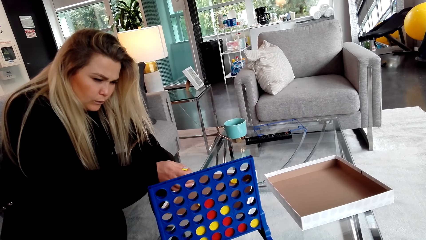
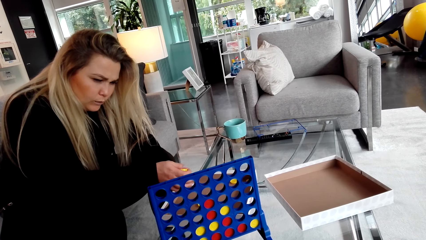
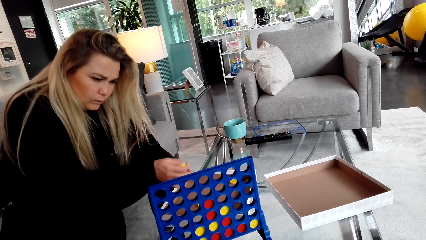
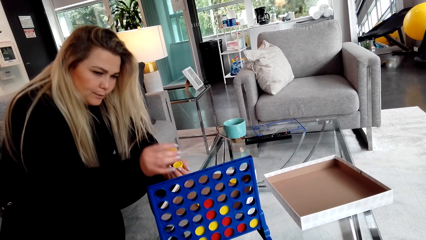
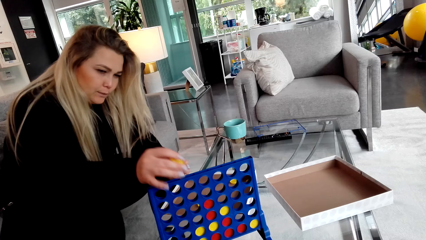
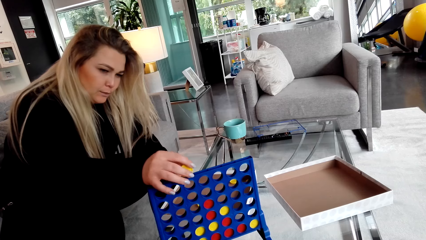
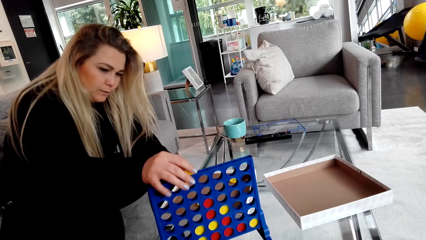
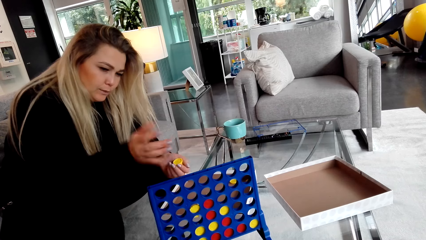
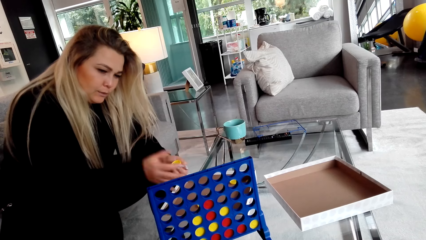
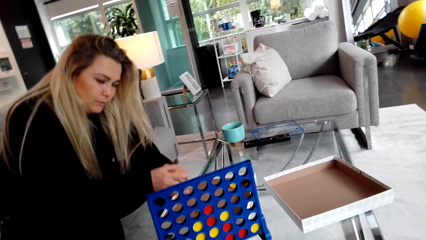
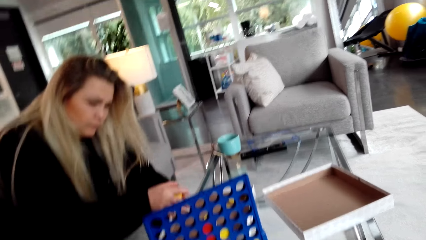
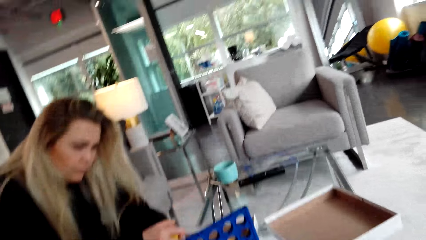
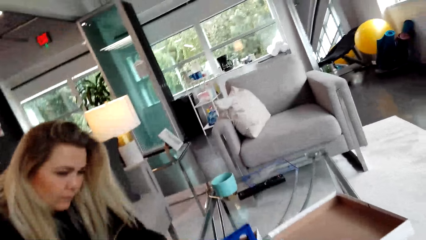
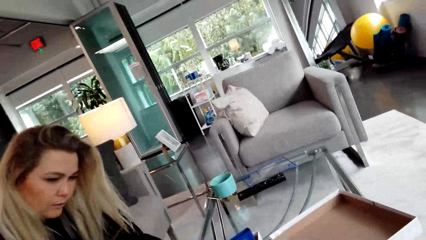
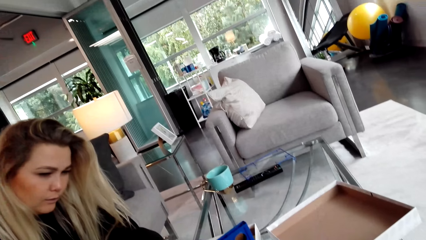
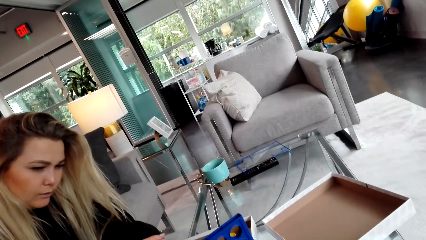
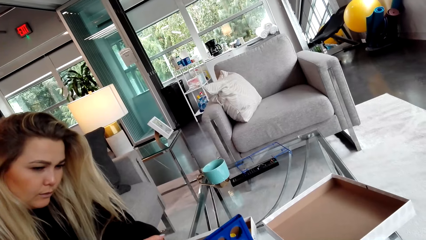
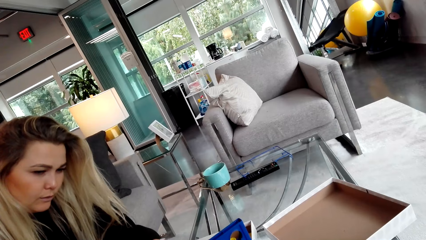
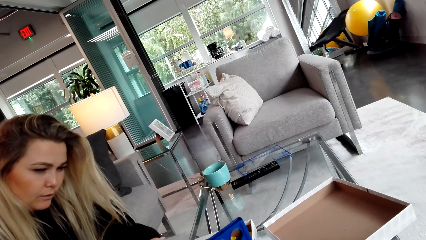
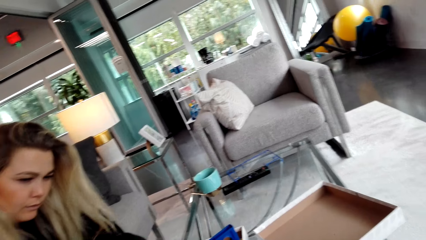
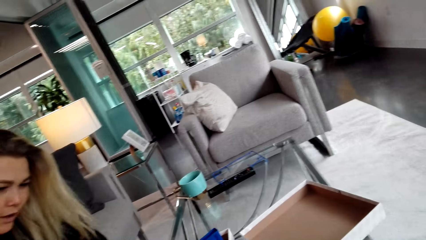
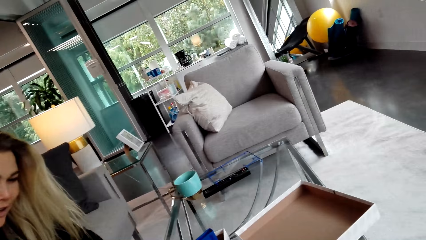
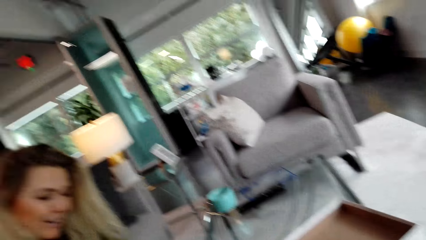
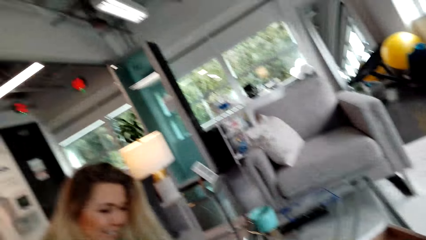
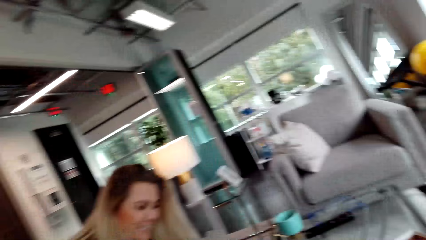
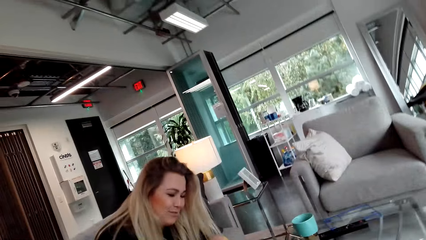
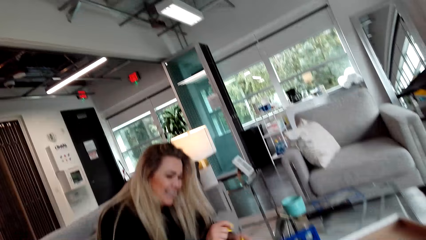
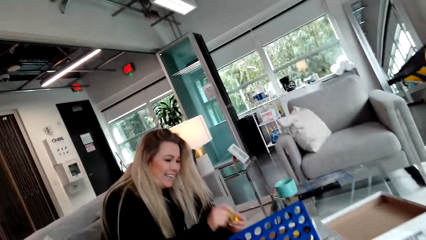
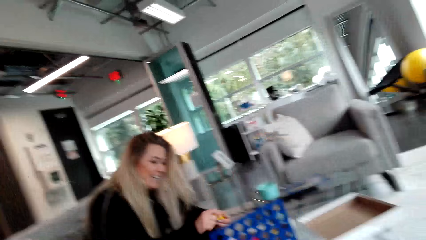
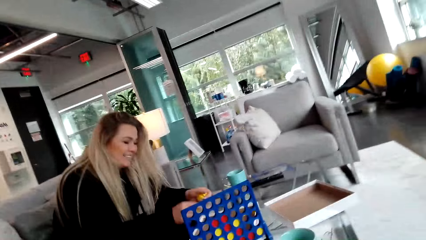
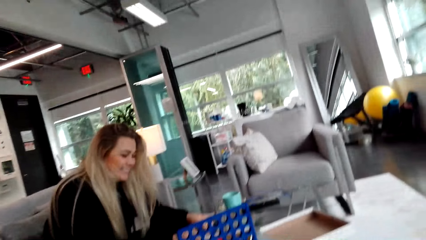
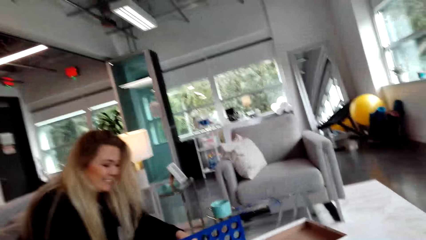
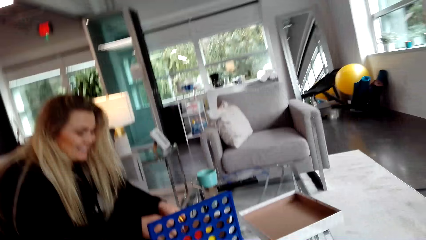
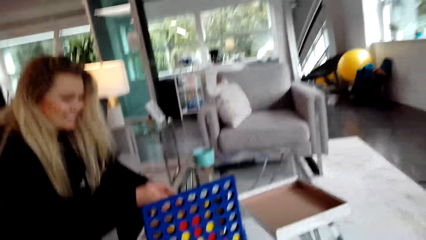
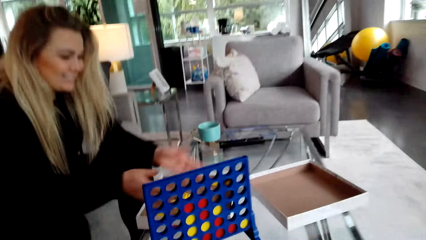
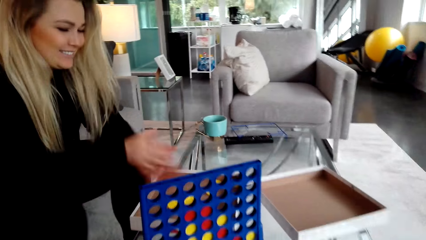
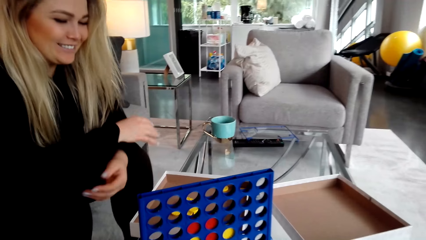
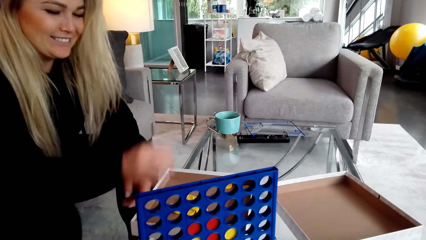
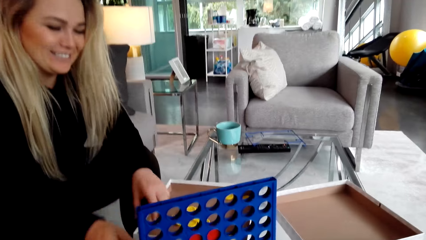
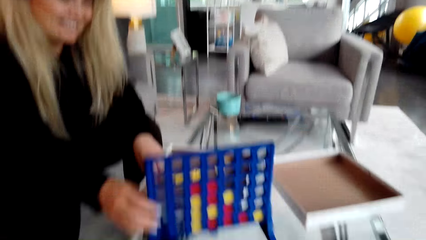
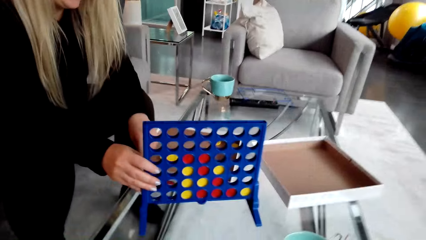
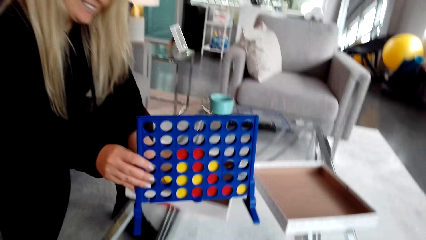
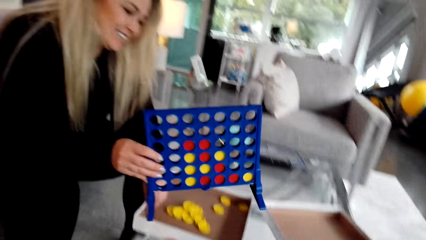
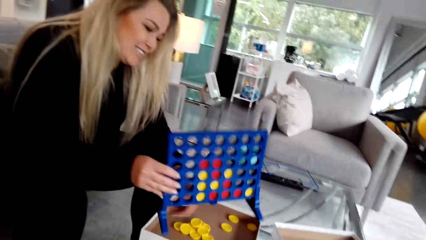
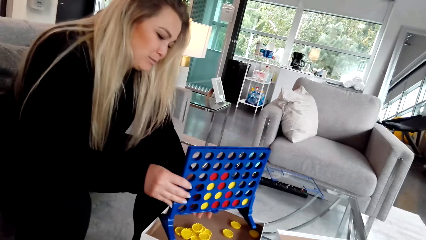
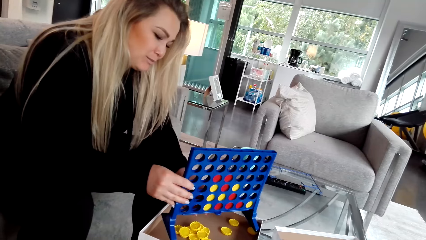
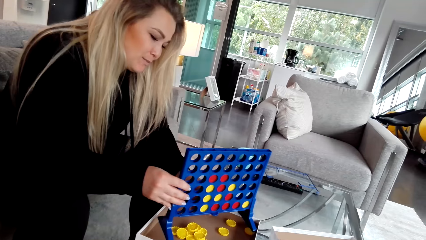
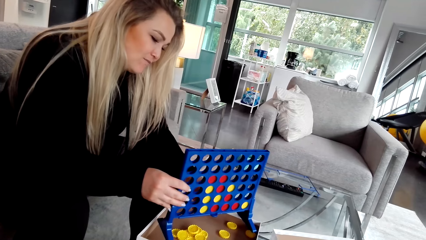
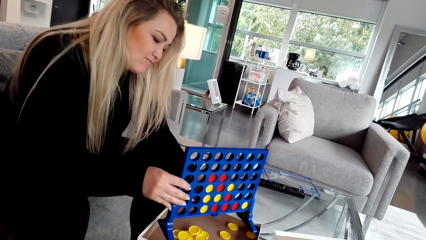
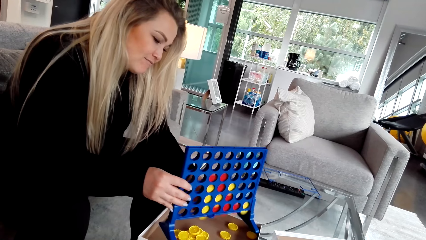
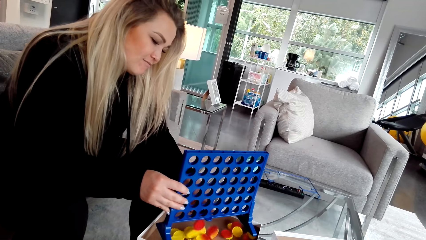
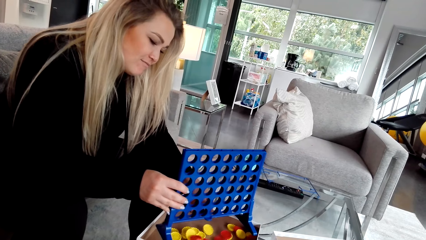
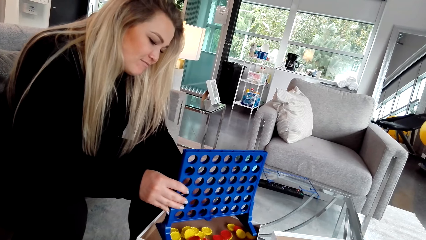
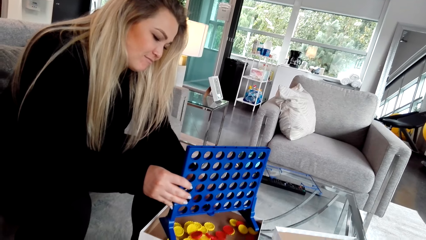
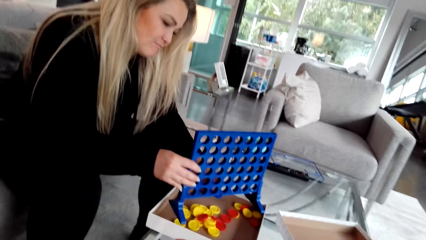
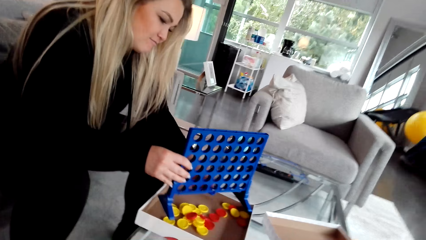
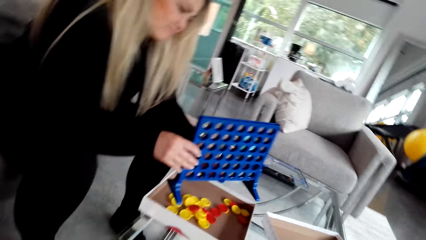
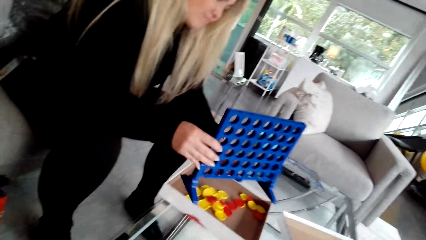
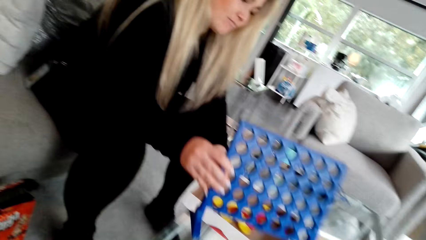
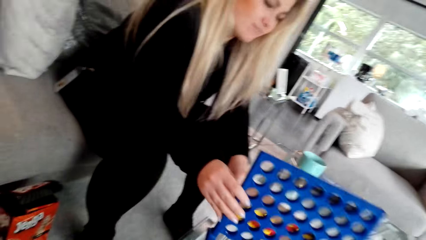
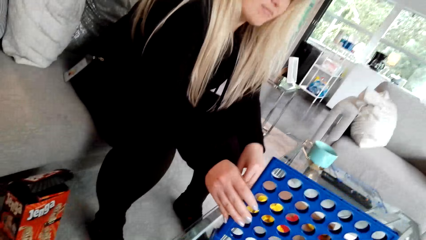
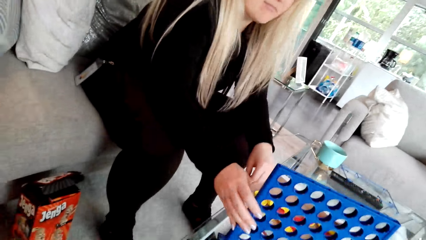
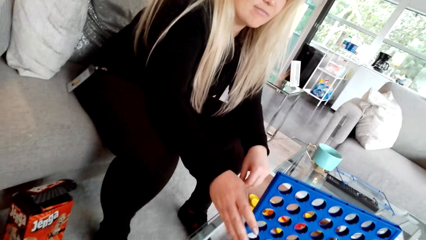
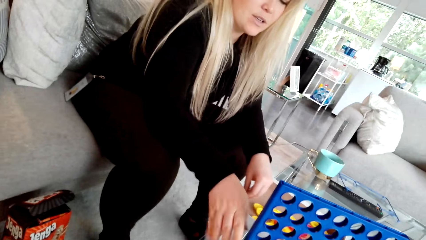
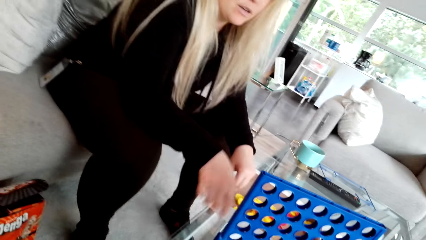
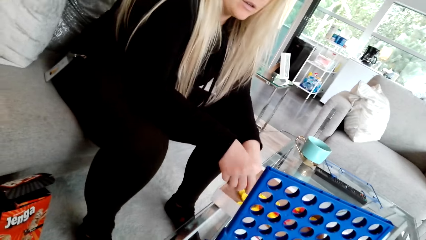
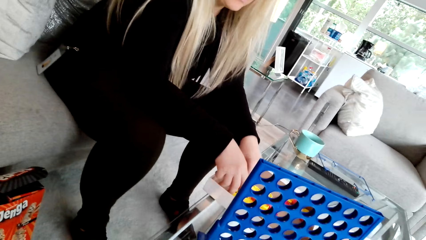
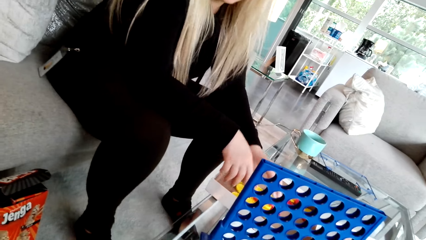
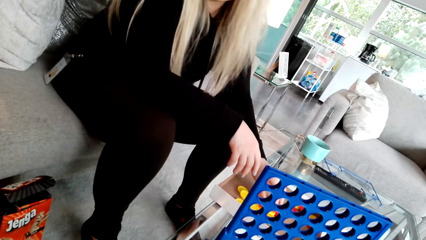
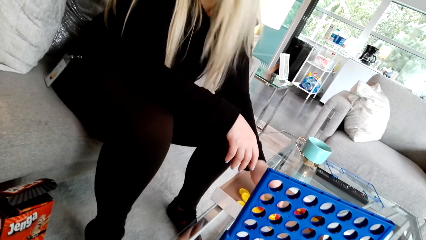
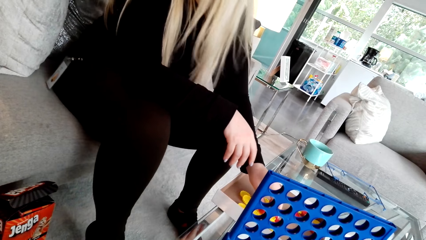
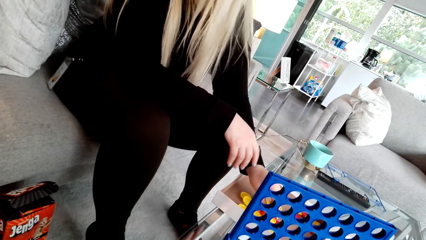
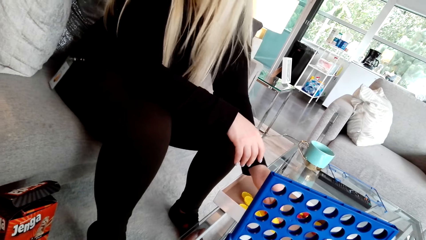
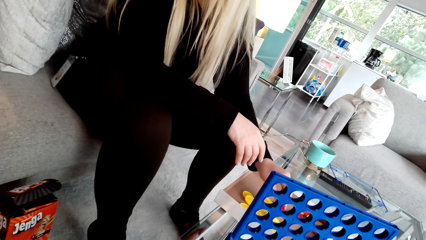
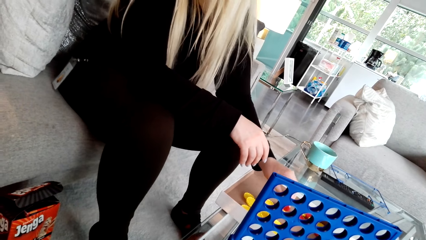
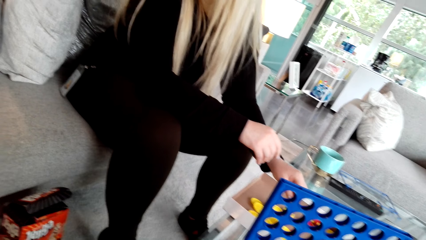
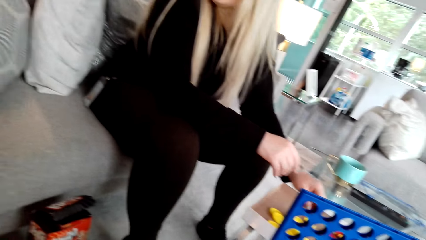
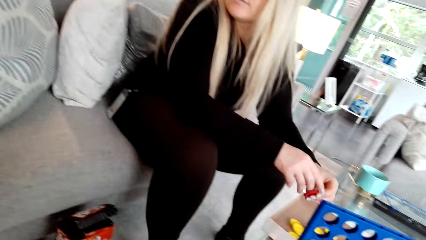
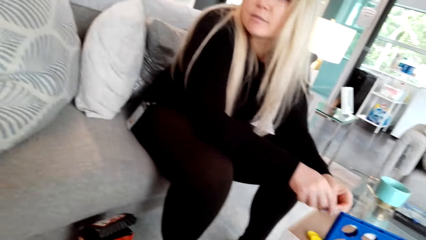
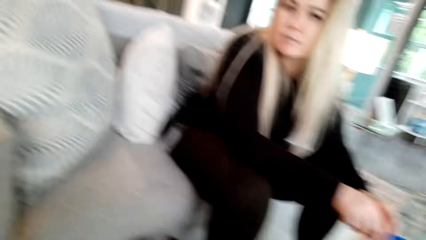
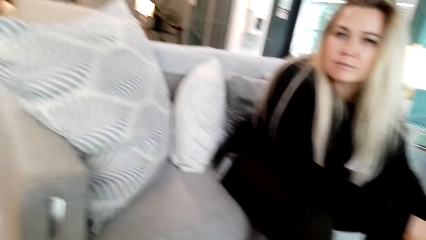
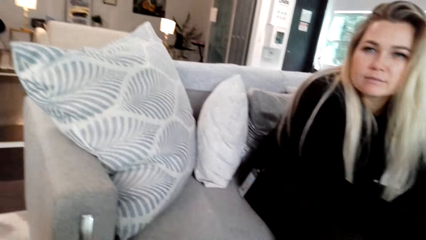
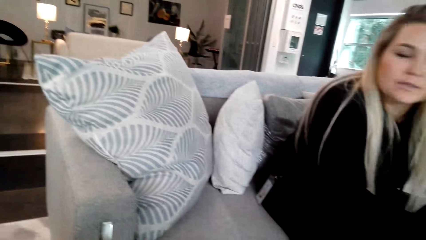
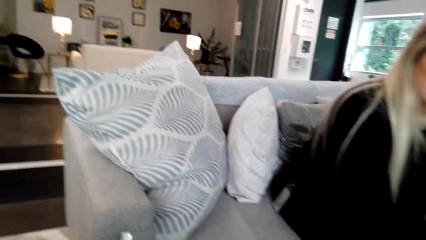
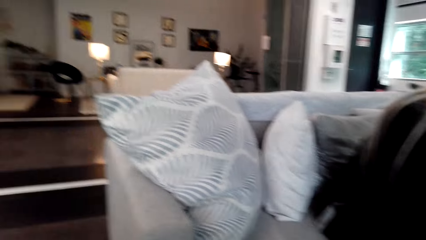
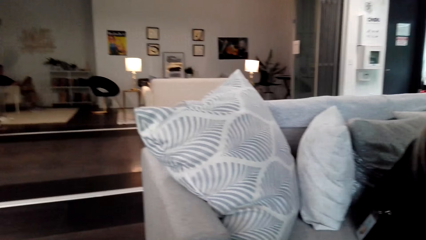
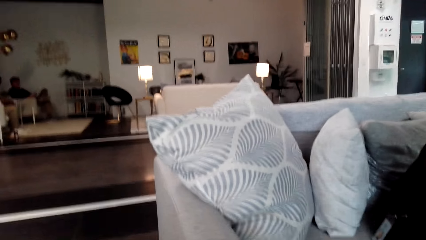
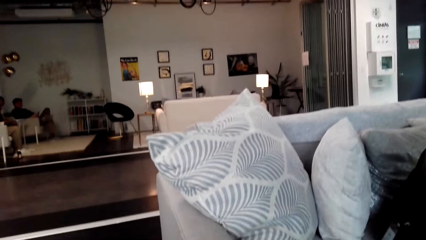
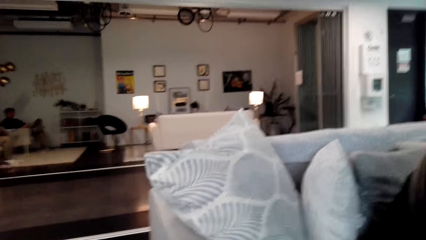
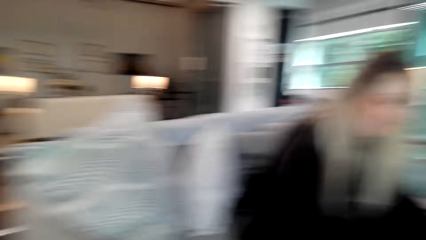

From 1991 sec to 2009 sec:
A woman places a lid in the crate. The camera wearer looks in the room. They talk to another woman. The first woman holds the crate. The camera wearer takes a bottle cap. The first woman pours bottle caps from the crate in the box. The first woman places the crate on the table. The first woman talks to a man. The first woman picks up a bottle cap.
